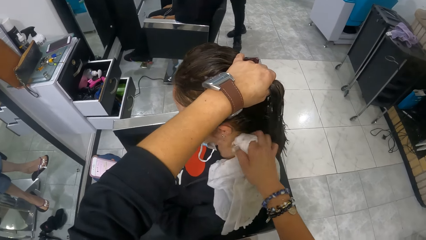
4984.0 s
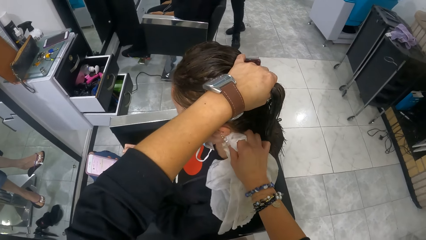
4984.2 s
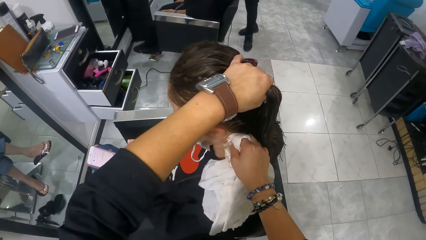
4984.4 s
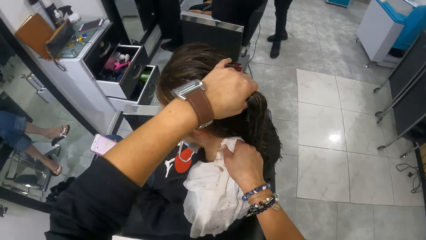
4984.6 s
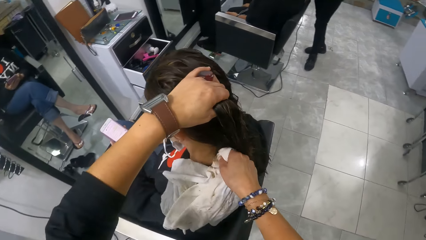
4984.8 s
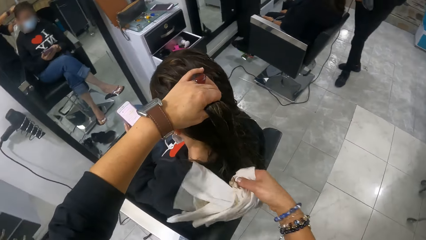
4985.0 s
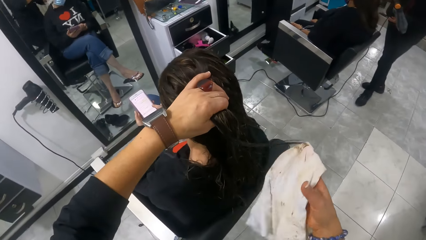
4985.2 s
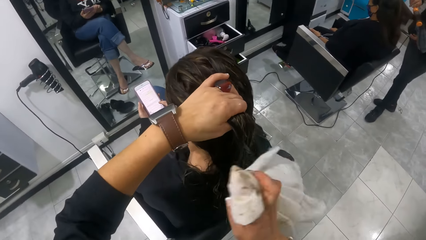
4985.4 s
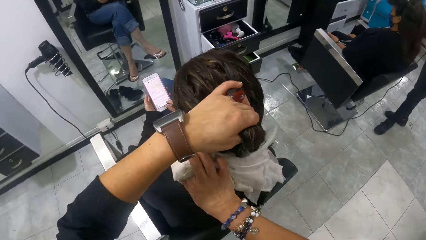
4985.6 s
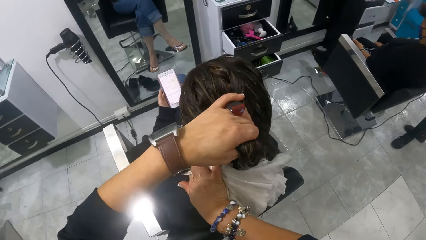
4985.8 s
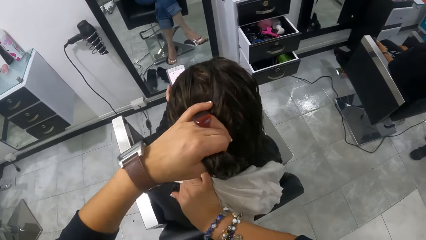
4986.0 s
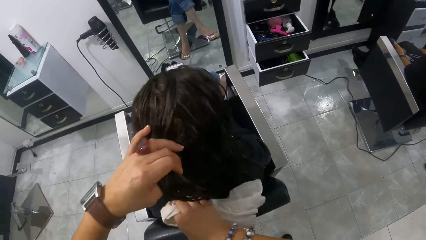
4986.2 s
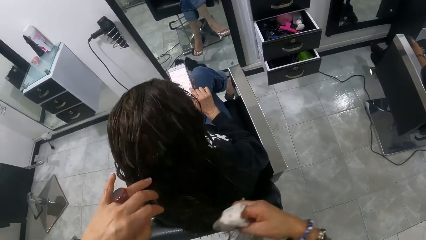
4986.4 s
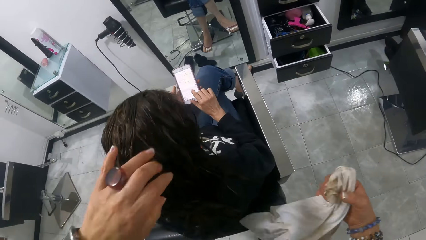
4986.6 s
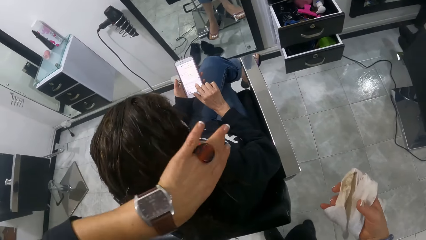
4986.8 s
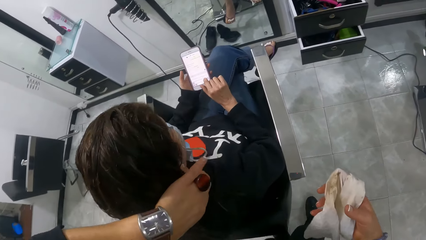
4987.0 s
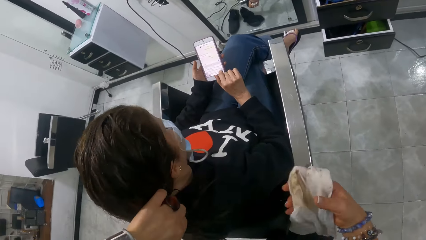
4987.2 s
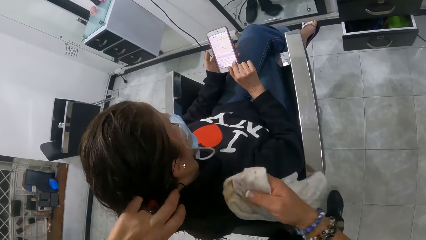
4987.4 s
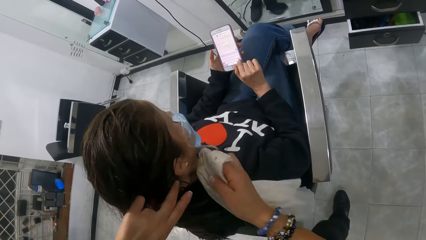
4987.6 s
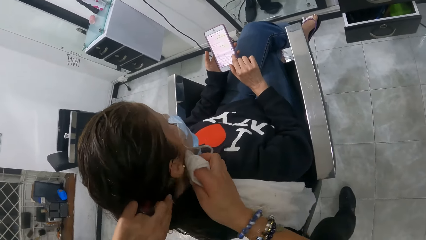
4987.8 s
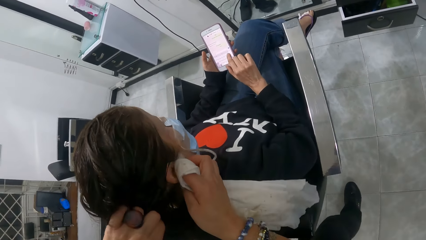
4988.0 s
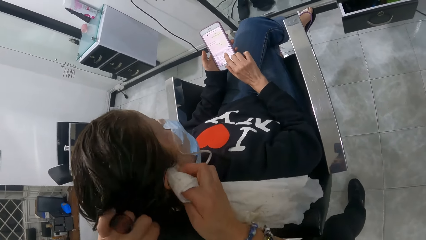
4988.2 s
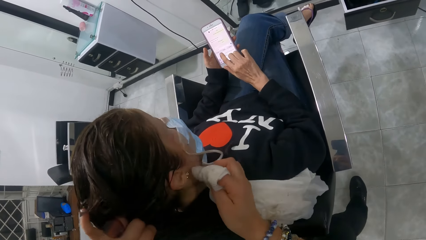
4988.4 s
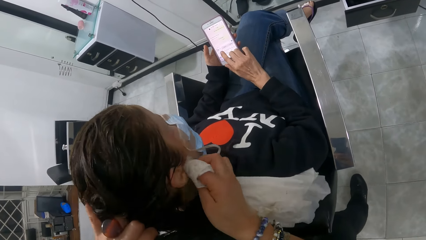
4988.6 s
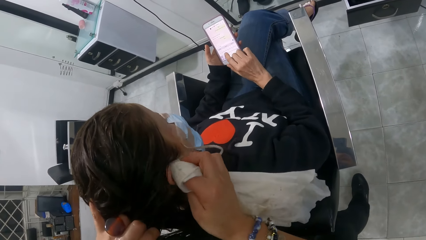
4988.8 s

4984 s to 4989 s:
The camera wearer wipes the neck of a woman with the piece of cloth. They wipe the face of the woman with the piece of cloth.

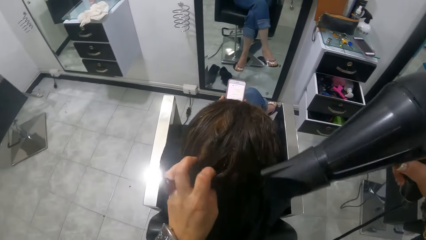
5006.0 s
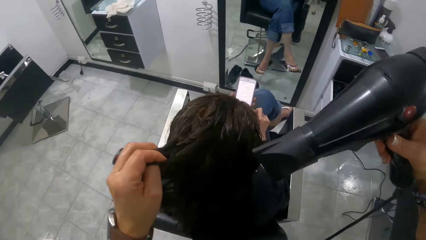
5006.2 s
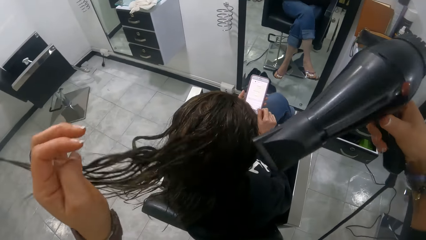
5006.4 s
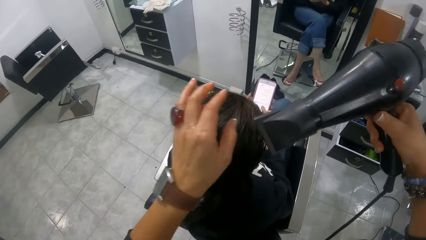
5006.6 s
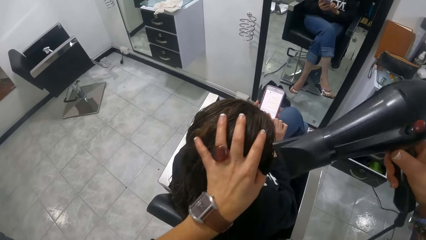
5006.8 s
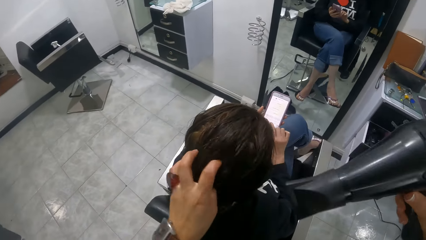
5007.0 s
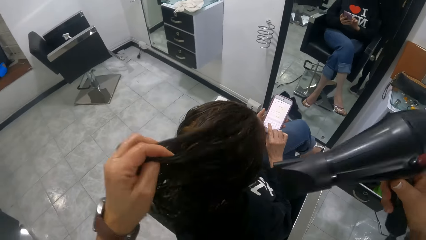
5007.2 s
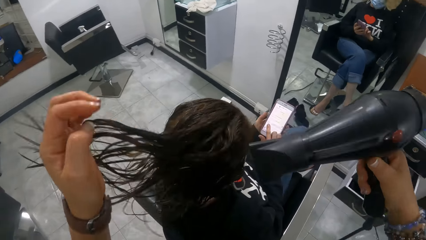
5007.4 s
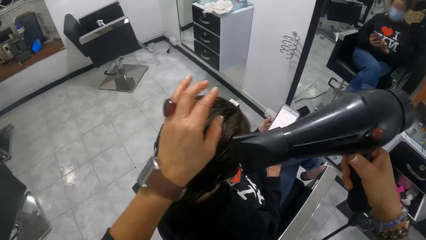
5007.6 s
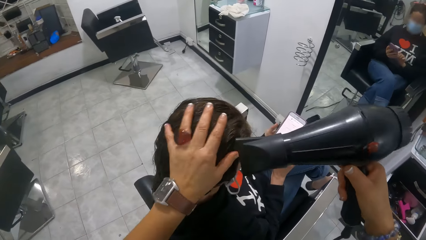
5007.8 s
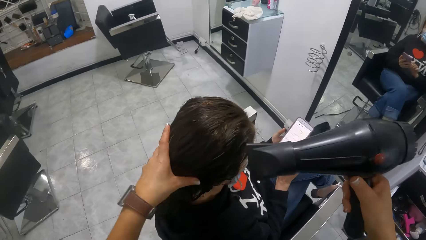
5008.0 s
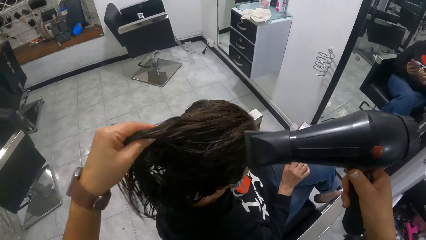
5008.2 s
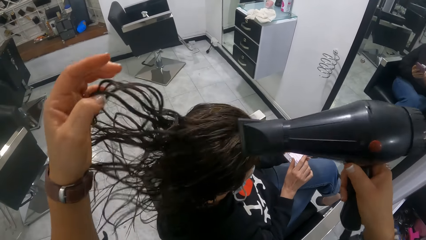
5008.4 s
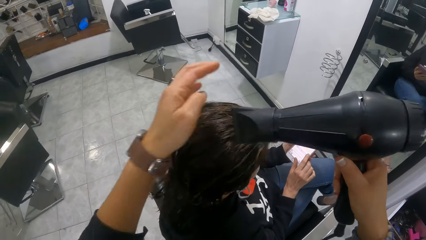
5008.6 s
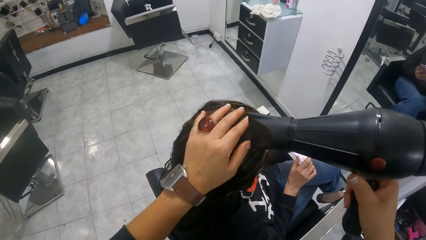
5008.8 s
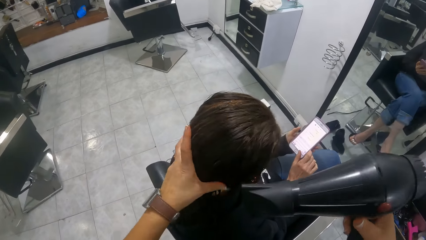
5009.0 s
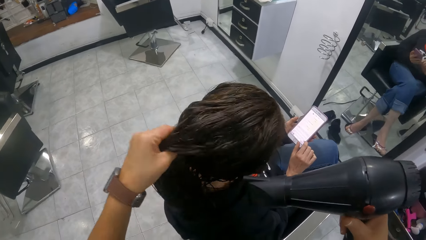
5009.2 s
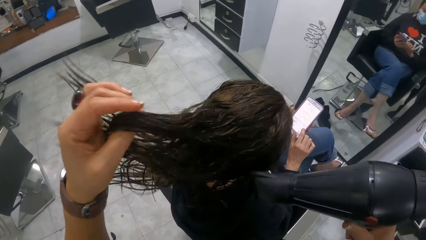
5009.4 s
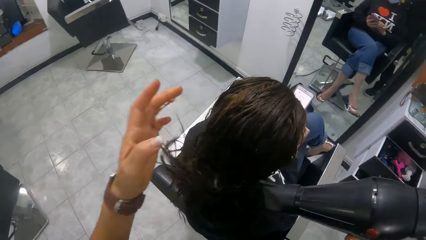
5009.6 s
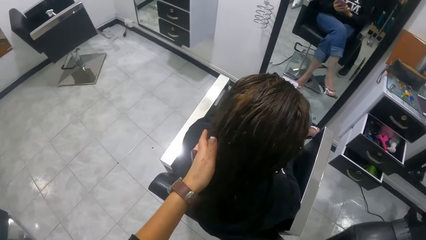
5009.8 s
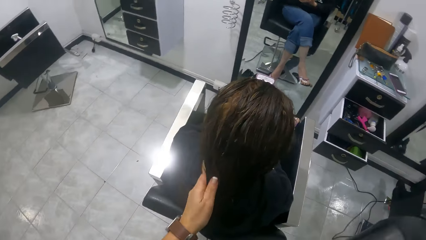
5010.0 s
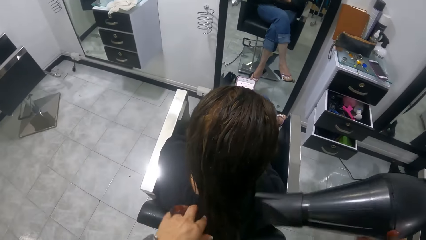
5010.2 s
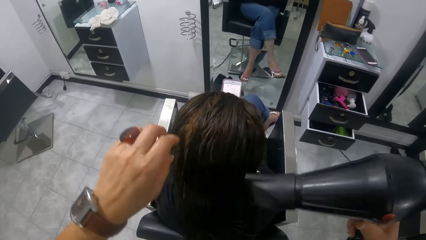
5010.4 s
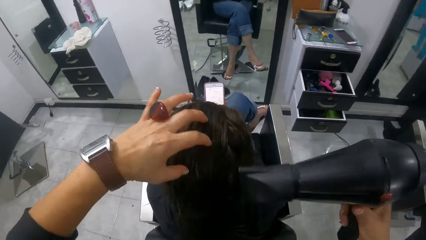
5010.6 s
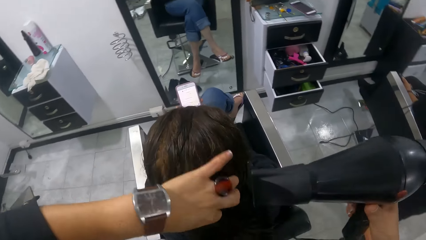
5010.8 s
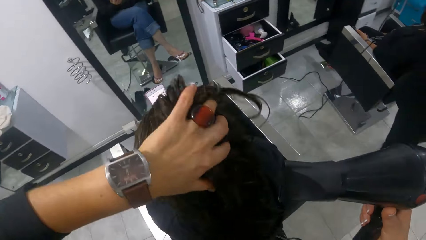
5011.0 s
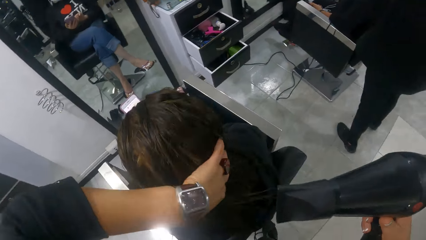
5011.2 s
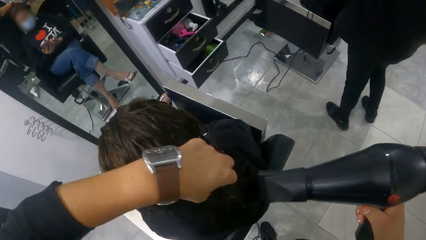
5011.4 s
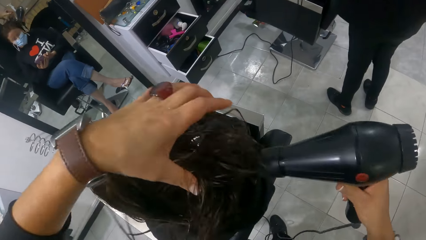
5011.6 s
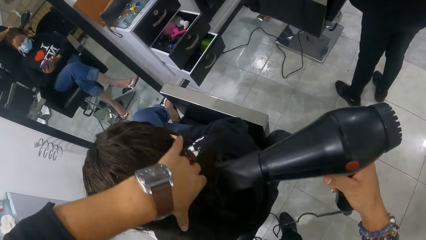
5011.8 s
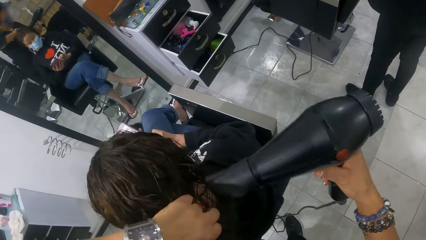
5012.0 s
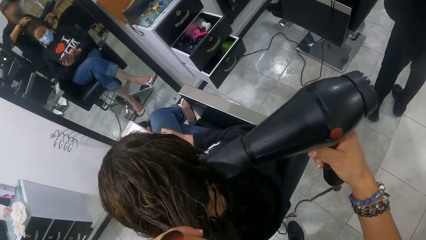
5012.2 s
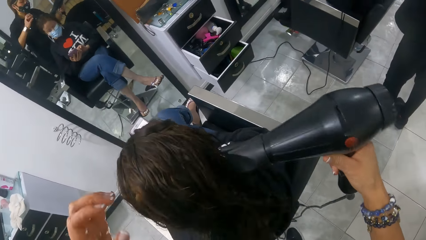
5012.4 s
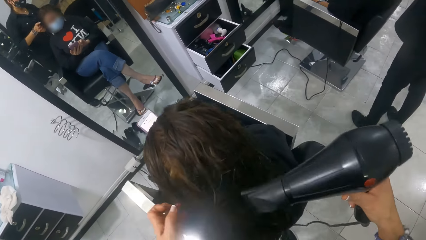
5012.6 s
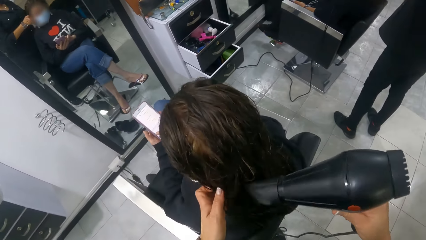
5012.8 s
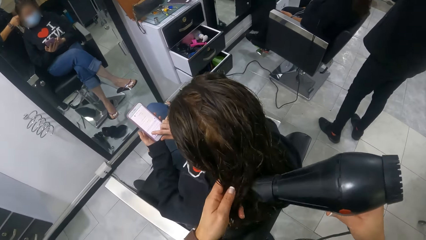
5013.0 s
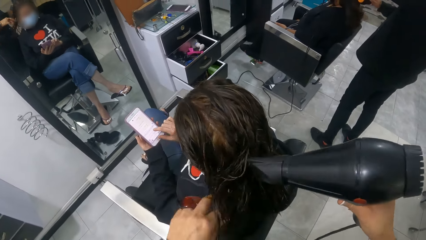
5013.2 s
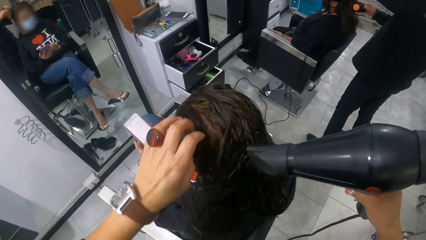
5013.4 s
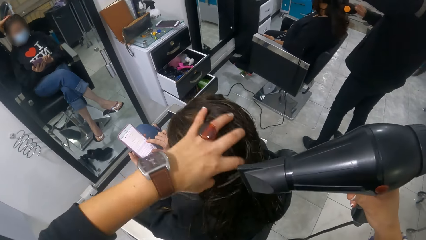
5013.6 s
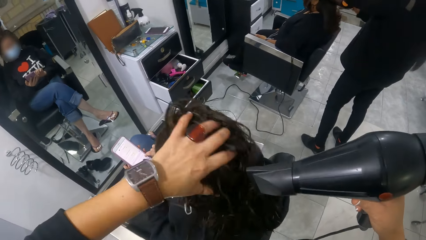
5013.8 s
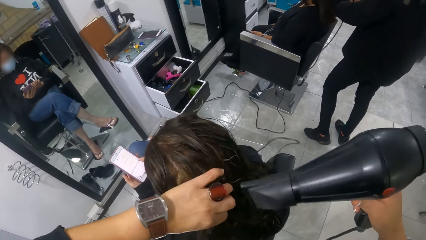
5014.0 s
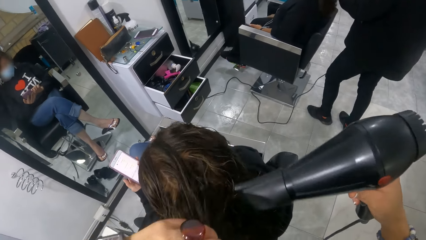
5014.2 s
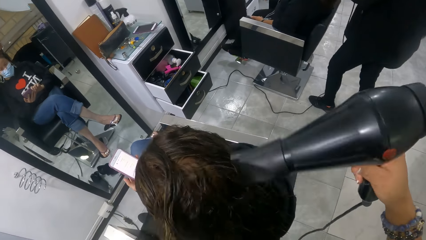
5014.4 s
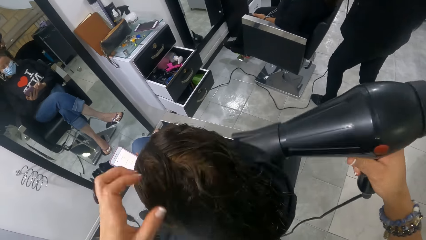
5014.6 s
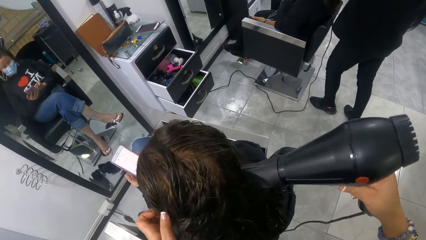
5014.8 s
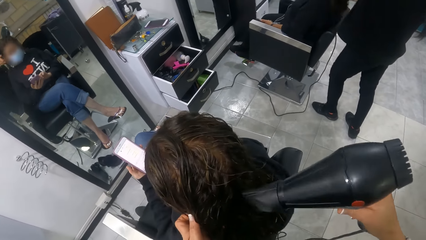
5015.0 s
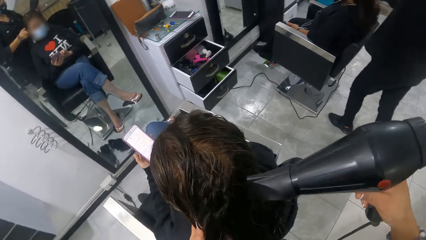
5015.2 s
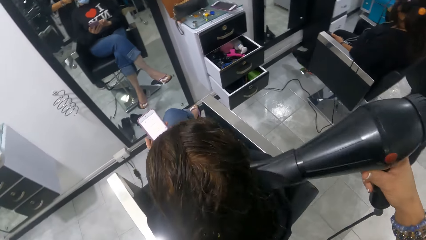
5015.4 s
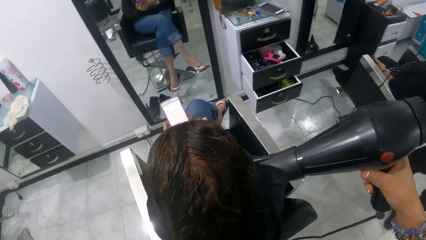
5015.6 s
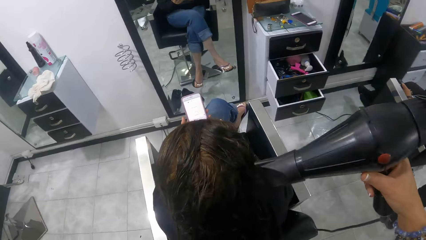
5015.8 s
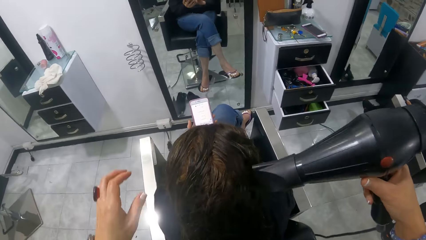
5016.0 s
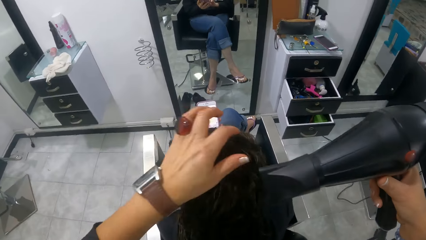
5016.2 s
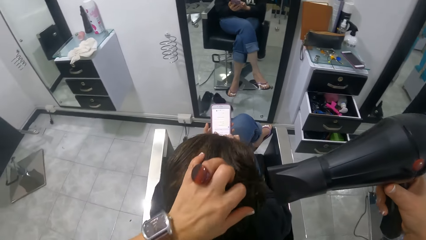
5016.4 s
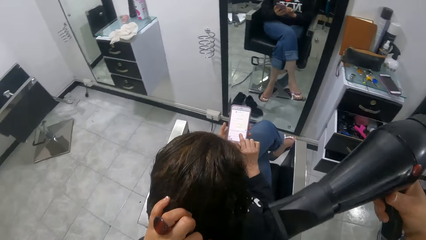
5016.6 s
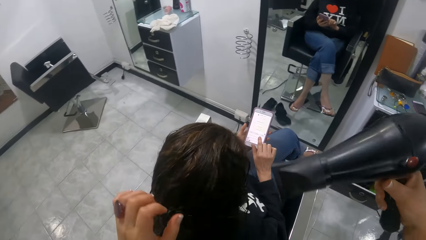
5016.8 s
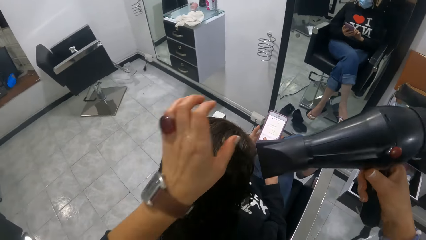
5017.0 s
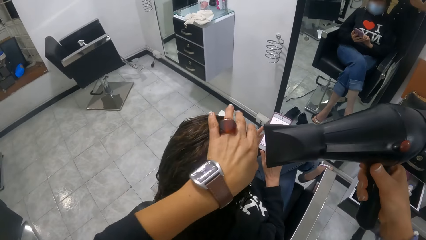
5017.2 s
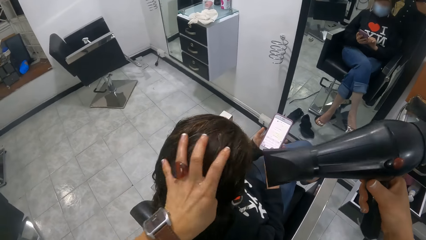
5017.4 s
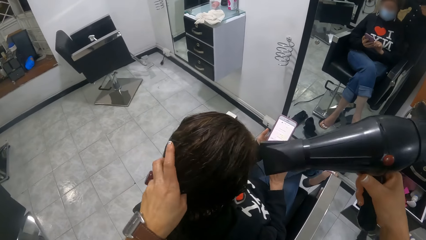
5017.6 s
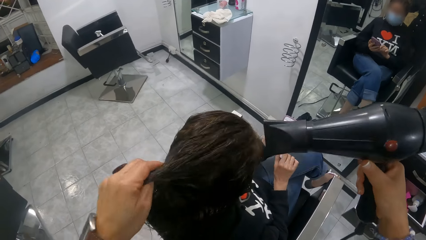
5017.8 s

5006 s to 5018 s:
The camera wearer uses the hair dryer on the hair of the woman with both hands.
